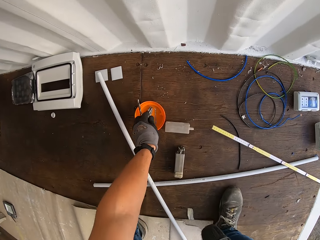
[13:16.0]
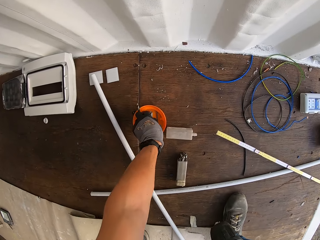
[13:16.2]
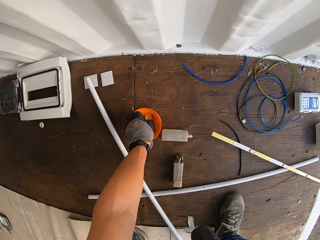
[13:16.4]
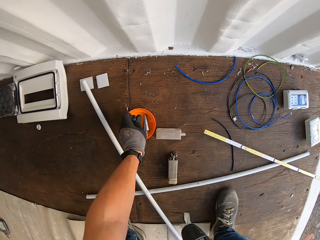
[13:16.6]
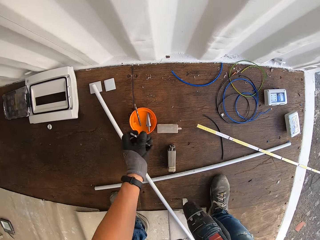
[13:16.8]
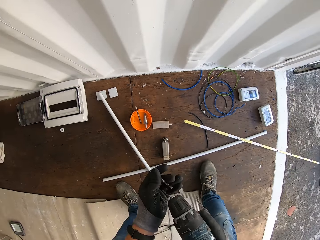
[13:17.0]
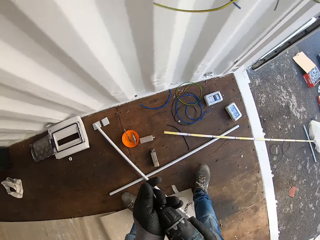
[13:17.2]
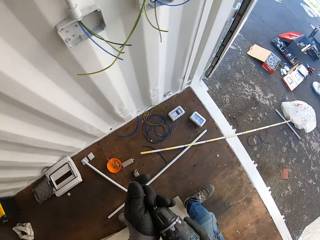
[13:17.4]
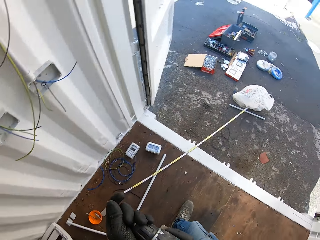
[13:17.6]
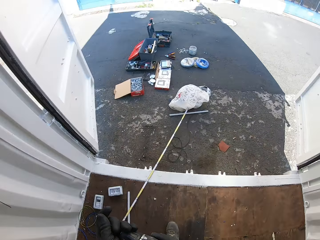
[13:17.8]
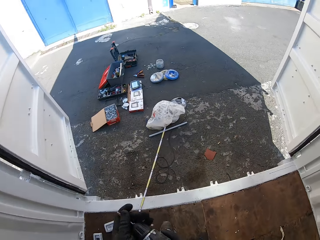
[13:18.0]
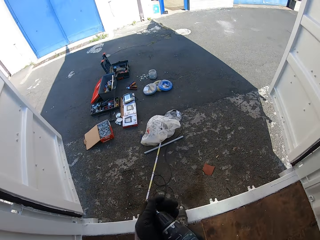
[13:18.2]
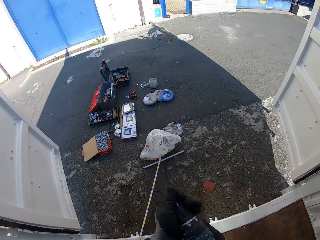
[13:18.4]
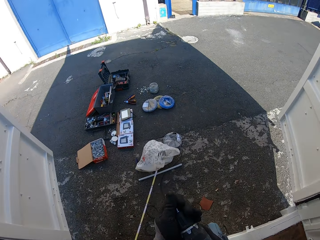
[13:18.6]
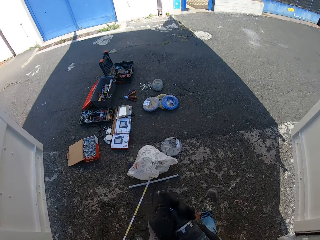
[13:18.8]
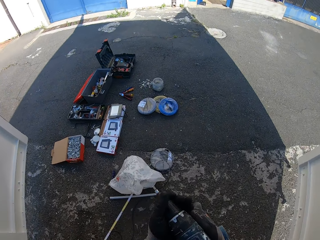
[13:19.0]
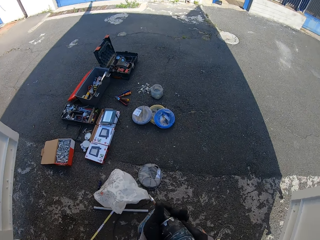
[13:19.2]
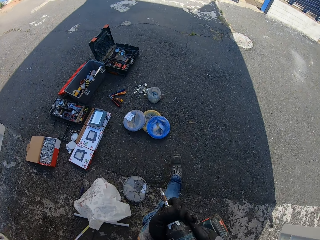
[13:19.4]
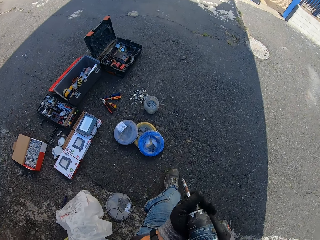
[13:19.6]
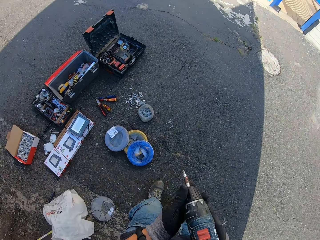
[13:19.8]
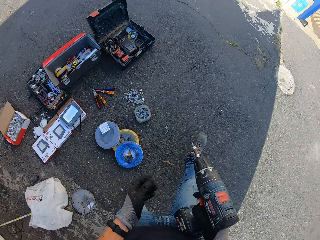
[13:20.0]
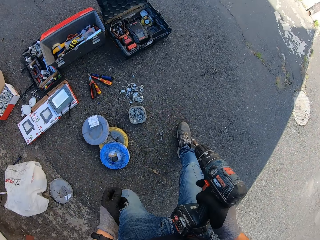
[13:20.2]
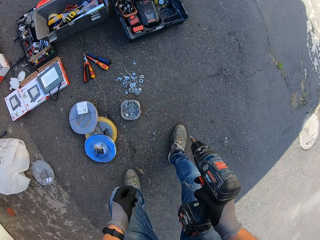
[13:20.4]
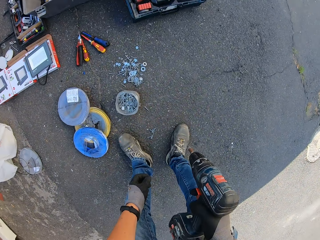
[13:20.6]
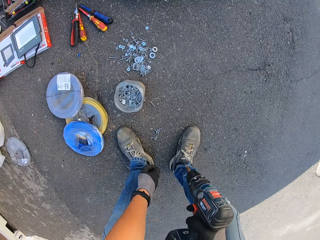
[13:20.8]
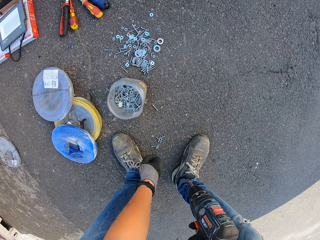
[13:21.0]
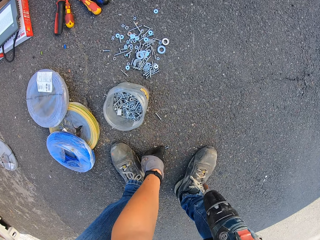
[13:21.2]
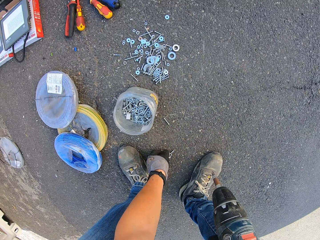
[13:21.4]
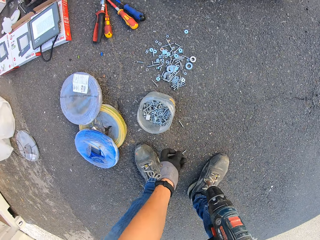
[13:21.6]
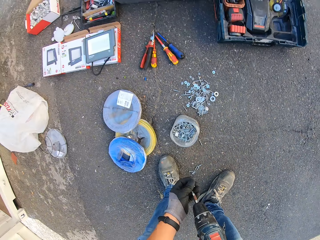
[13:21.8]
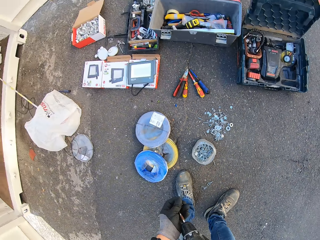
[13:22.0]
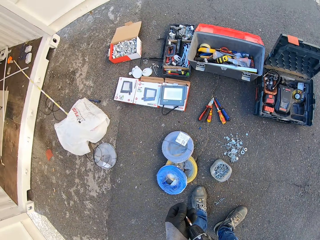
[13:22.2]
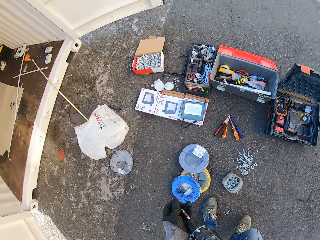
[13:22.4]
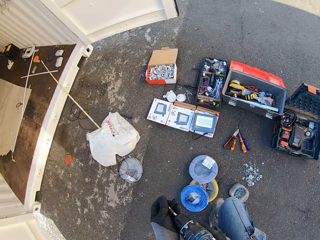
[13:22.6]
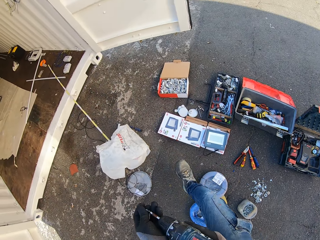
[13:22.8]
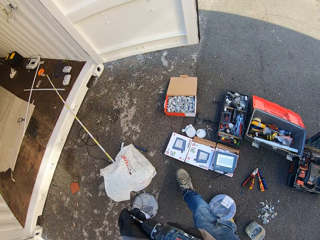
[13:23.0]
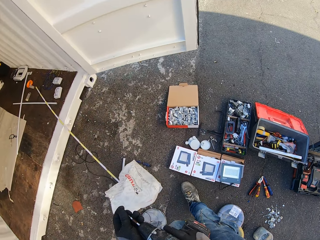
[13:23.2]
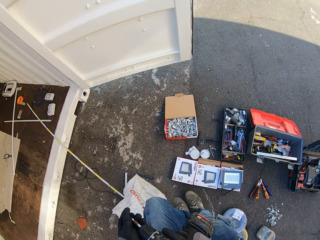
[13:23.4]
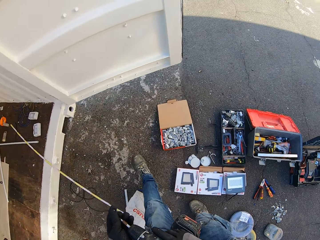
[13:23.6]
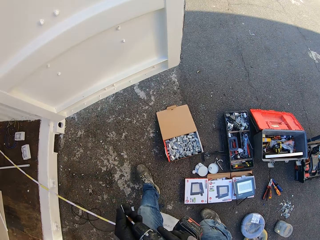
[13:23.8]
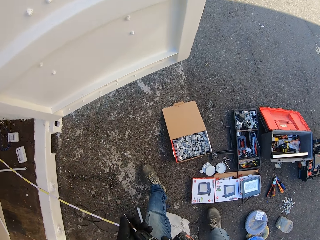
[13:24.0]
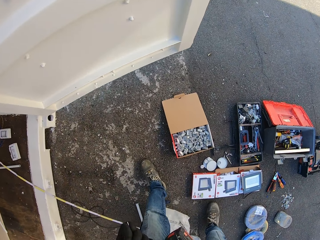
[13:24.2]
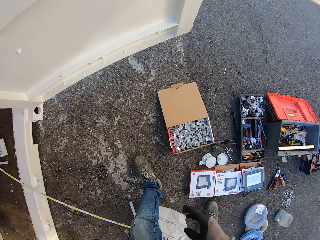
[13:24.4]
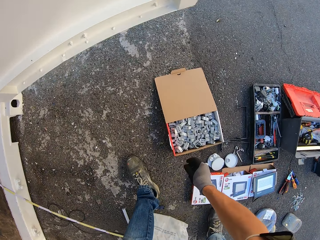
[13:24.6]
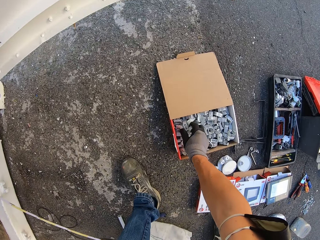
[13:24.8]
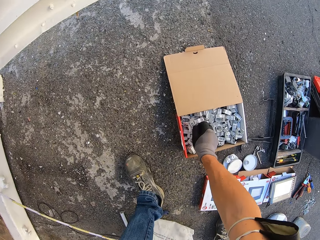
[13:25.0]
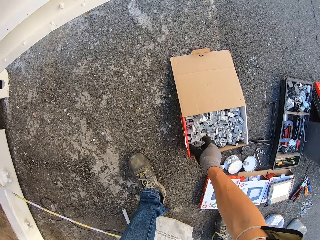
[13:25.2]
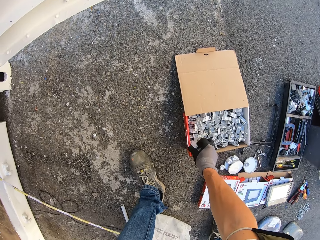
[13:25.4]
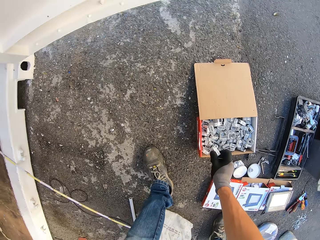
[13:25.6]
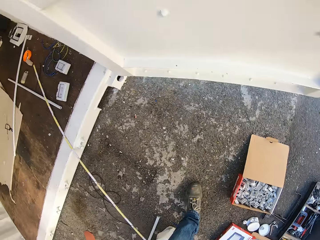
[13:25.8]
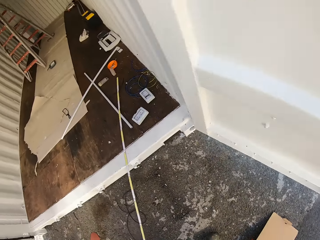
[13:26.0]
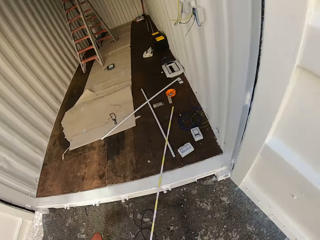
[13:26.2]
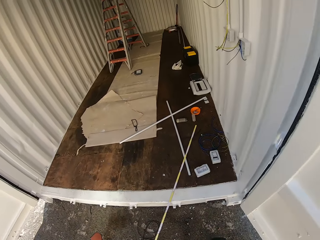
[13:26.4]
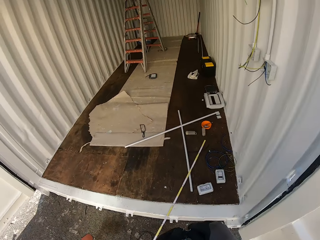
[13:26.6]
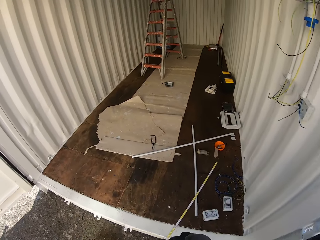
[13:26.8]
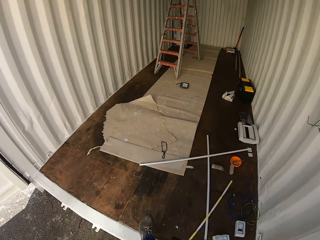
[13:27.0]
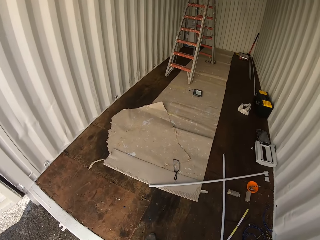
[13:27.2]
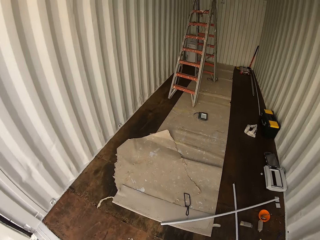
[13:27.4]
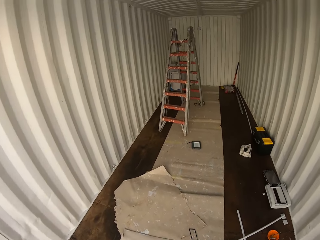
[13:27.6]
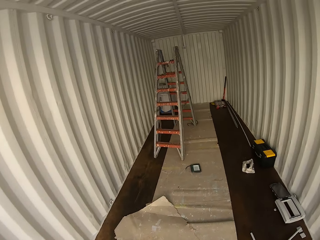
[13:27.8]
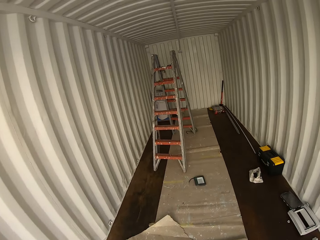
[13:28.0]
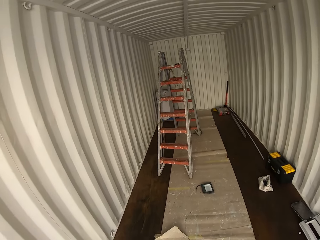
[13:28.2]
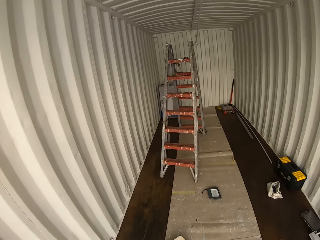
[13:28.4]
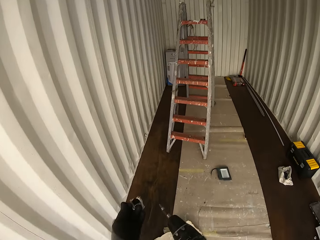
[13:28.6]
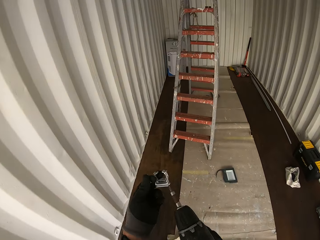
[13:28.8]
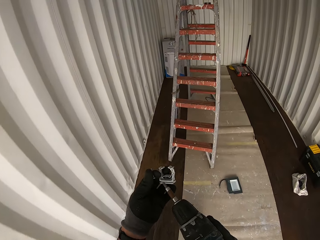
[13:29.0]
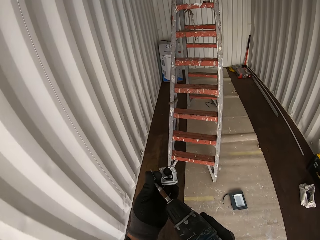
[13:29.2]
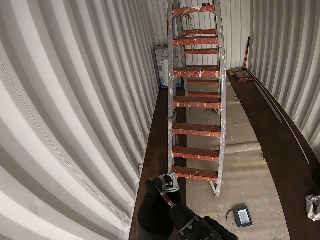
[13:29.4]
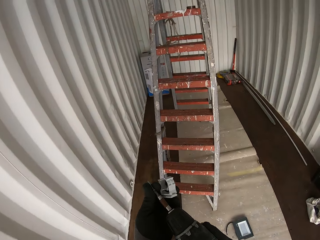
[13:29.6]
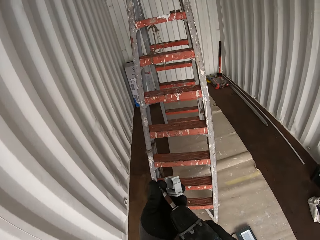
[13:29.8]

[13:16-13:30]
The camera wearer removes the bit from the driller. They pick a screw from a tin. They fit the screw in the drill. They walk outside the Conex box. They pick the screw from the ground. They walk outside the Conex box. They pick a pipe holder from the box. They walk inside the Conex box.

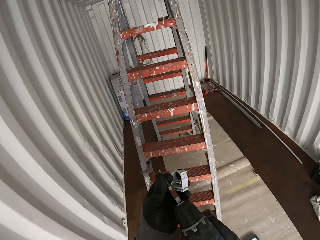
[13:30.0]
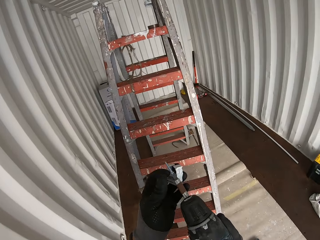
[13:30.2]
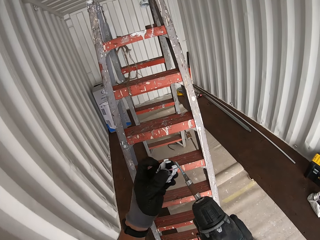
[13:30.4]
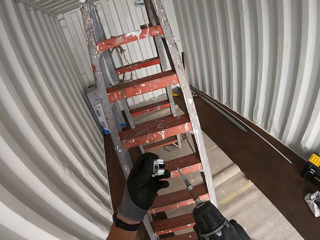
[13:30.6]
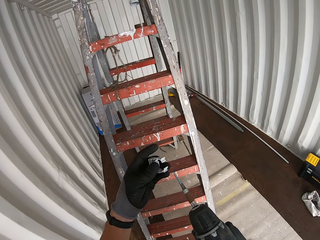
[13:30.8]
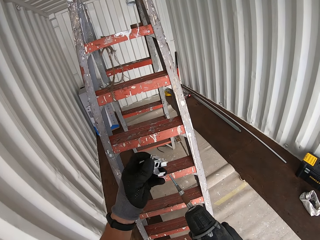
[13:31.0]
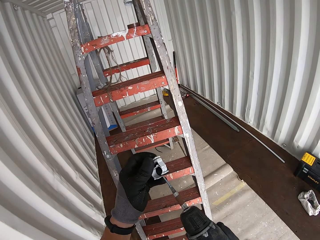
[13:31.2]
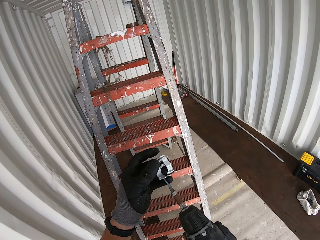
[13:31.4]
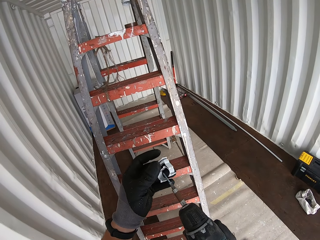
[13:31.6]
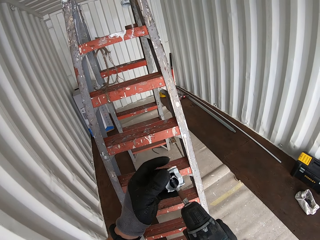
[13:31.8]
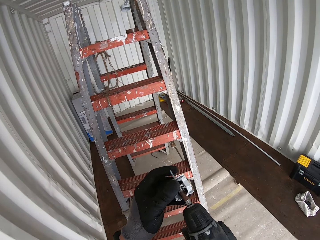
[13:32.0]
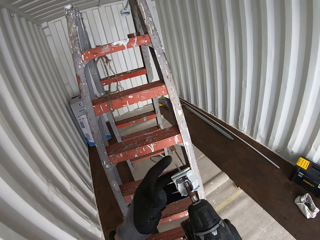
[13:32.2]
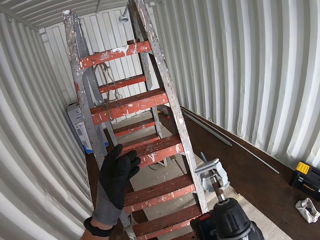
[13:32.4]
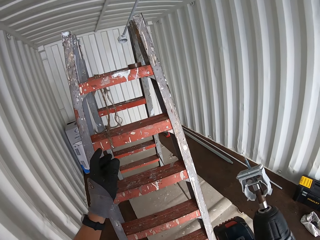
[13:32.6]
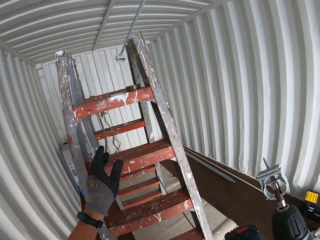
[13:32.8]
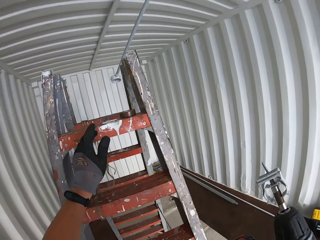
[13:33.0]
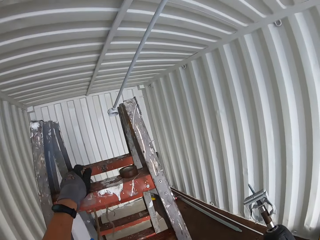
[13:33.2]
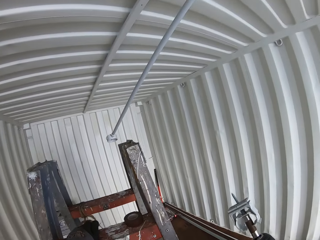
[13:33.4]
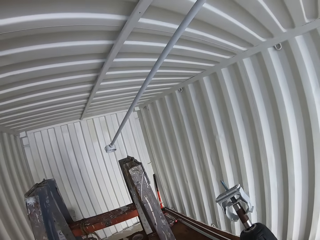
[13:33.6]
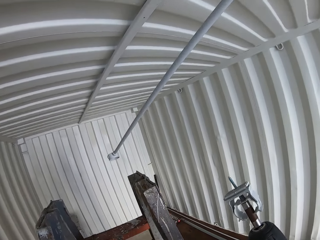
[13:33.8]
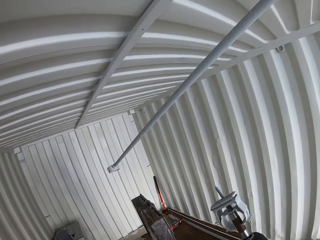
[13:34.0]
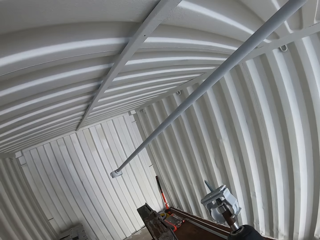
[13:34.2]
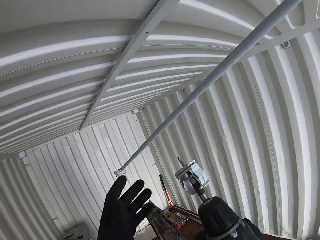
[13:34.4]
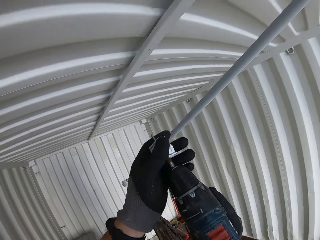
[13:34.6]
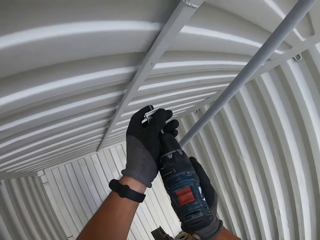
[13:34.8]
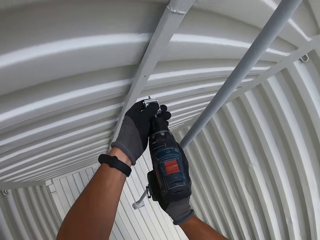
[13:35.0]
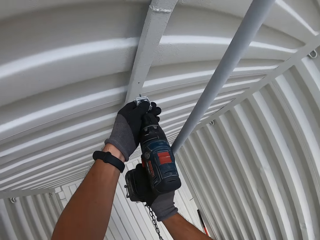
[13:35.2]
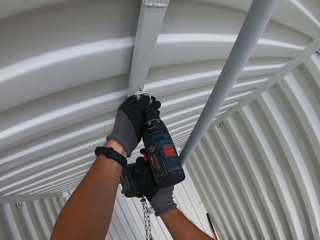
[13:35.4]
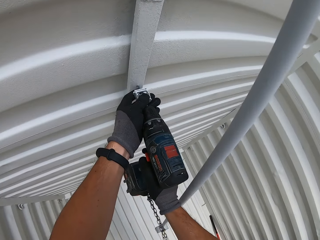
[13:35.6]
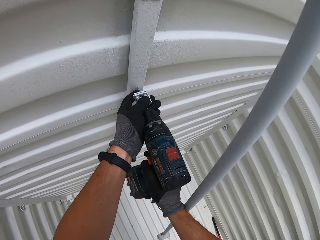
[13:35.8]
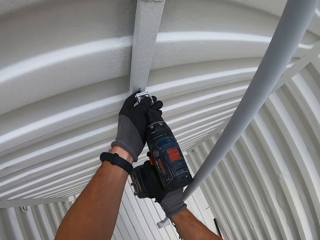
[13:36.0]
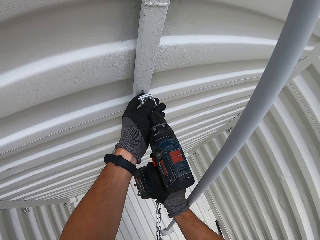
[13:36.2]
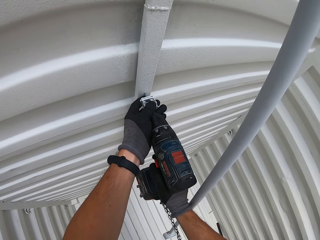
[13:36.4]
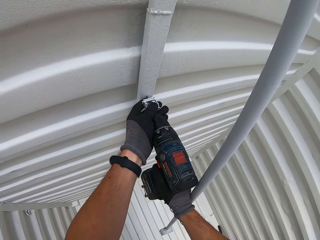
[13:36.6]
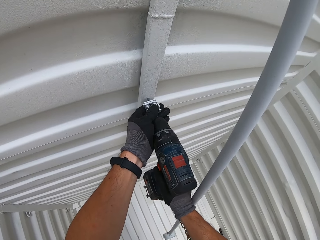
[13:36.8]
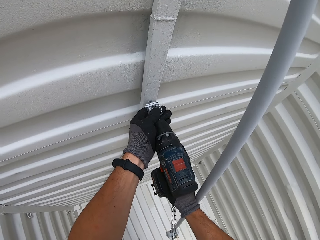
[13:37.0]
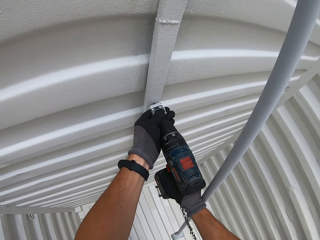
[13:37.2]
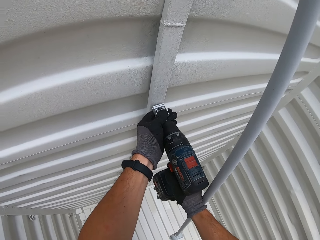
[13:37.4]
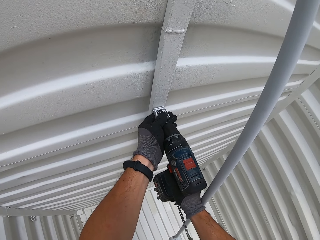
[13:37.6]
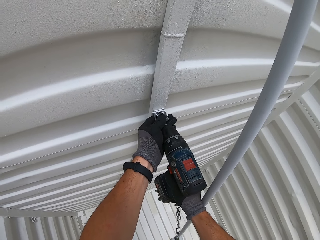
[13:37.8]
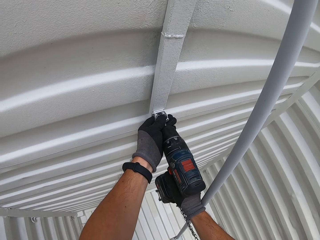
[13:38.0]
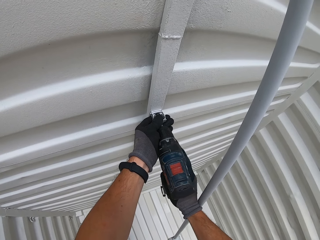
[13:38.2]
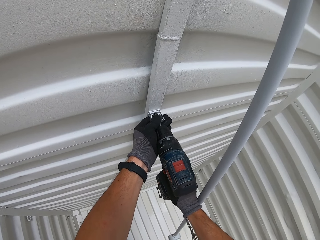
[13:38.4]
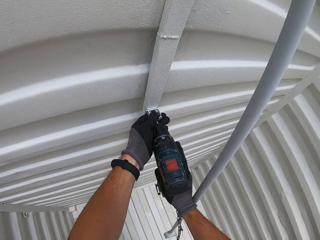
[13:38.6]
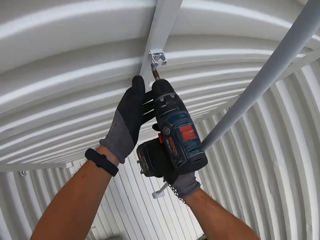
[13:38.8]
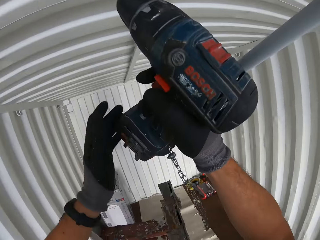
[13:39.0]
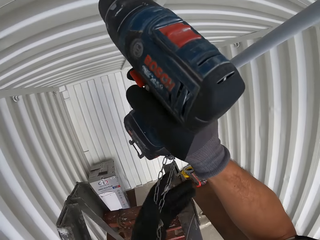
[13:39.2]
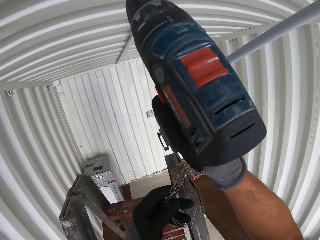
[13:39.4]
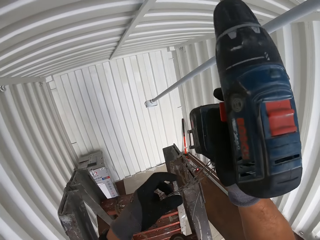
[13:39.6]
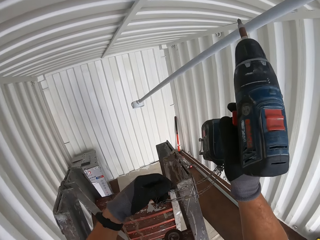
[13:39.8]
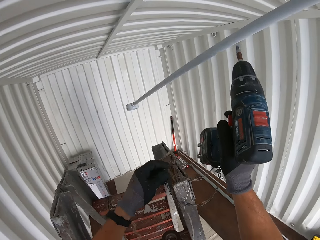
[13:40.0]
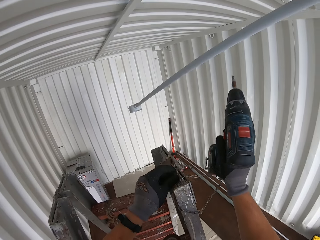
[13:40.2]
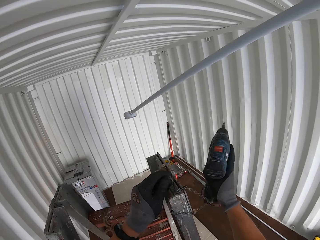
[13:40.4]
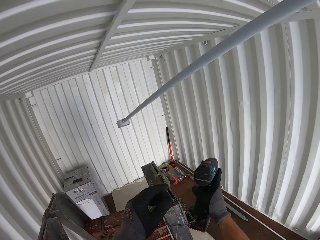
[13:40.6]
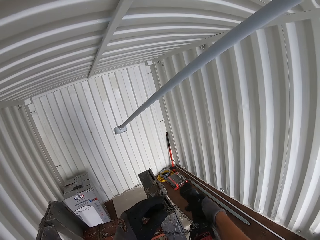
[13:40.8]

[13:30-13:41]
The camera wearer climbs up the ladder. They drill something. They climb up the ladder. They drill the Conex box. They hang the drill on the ladder.
